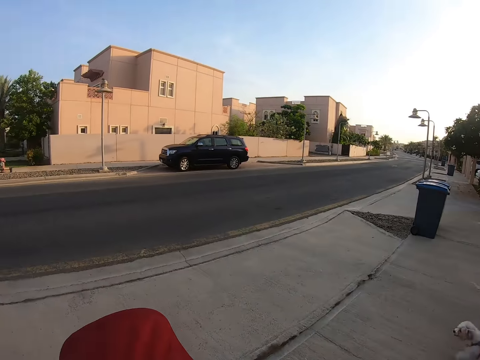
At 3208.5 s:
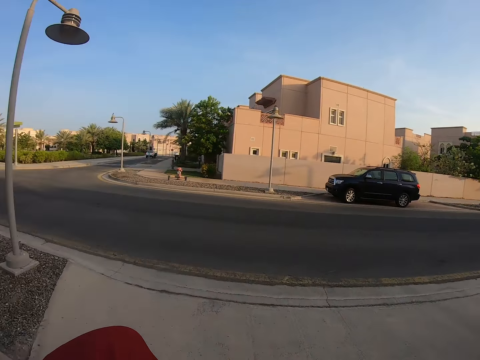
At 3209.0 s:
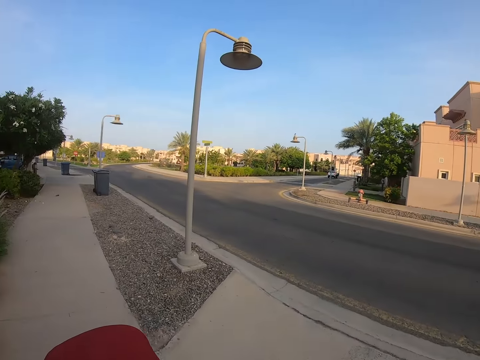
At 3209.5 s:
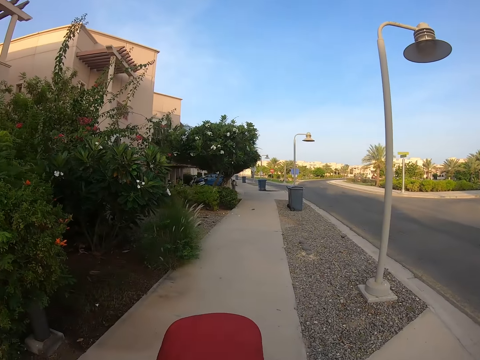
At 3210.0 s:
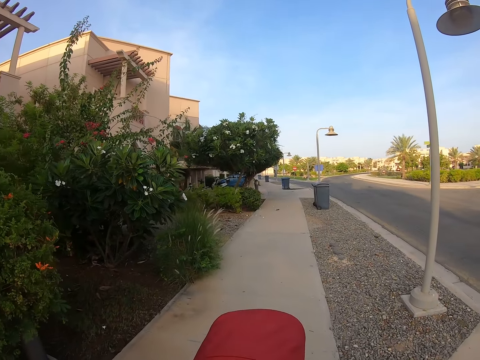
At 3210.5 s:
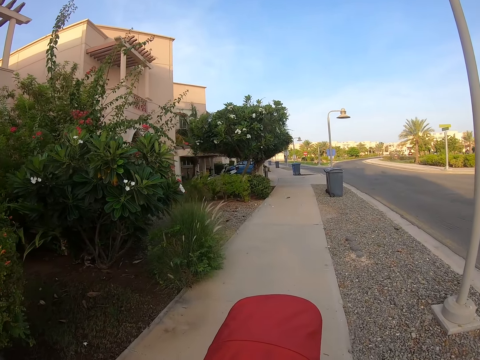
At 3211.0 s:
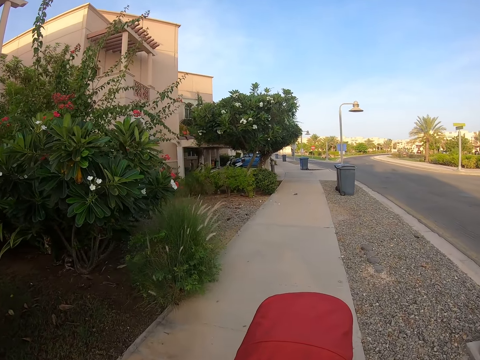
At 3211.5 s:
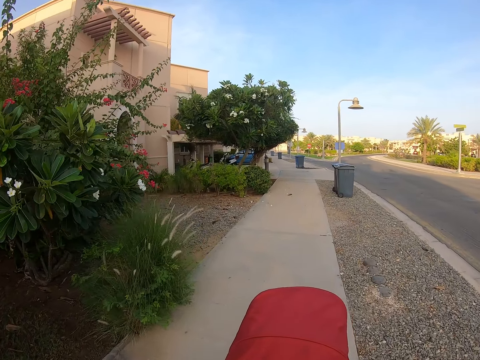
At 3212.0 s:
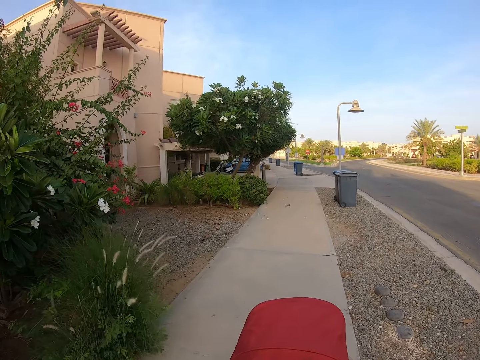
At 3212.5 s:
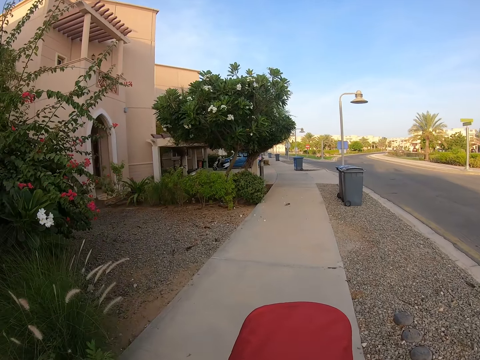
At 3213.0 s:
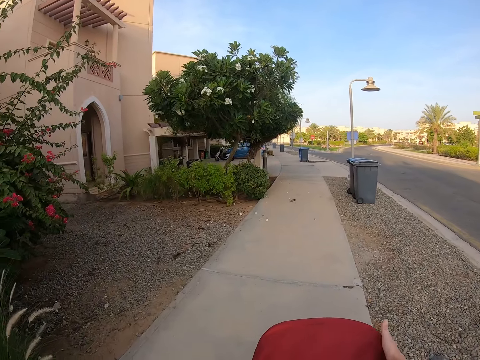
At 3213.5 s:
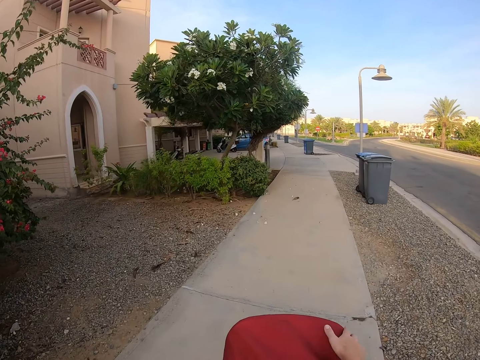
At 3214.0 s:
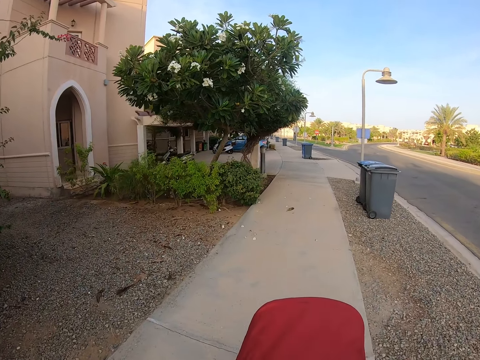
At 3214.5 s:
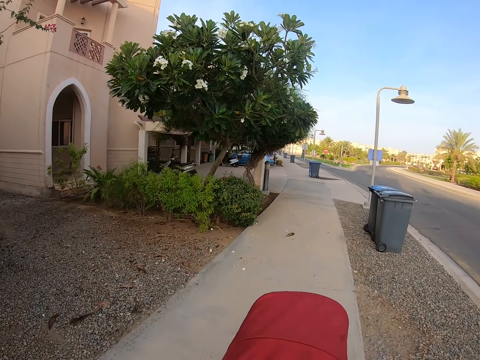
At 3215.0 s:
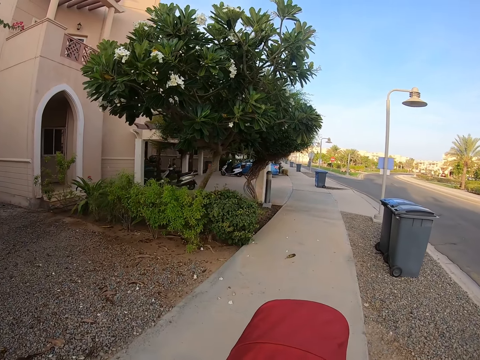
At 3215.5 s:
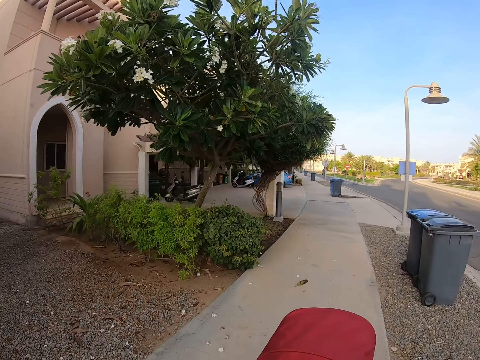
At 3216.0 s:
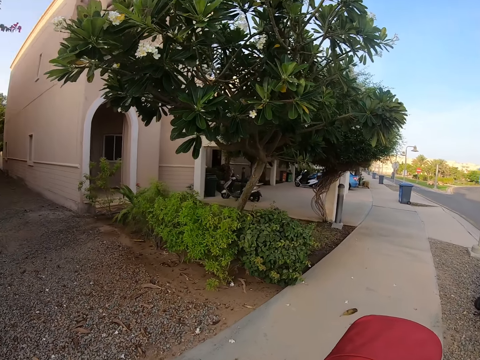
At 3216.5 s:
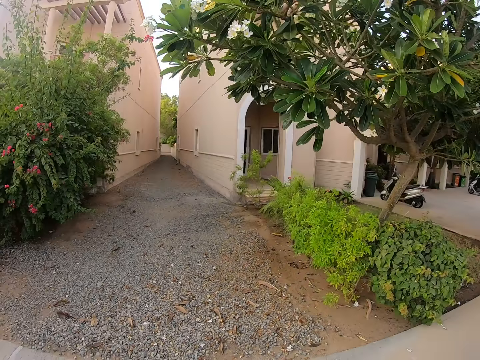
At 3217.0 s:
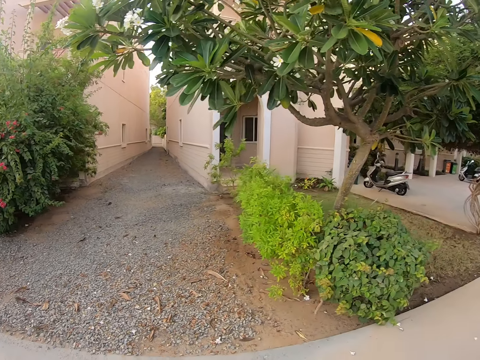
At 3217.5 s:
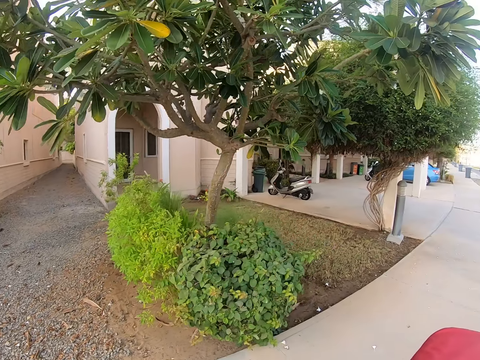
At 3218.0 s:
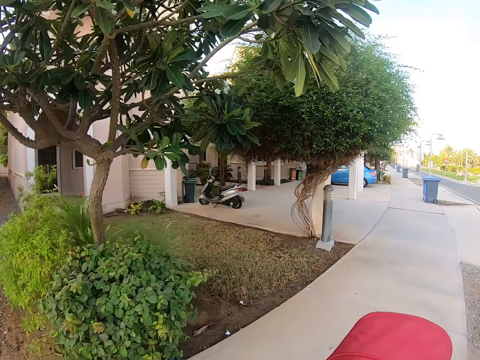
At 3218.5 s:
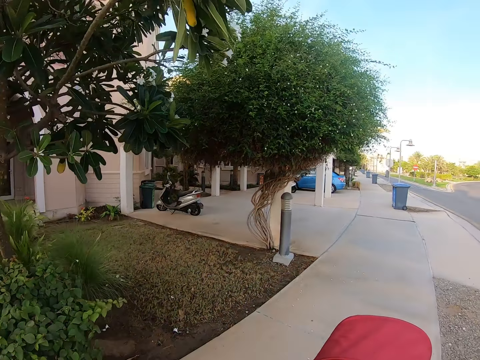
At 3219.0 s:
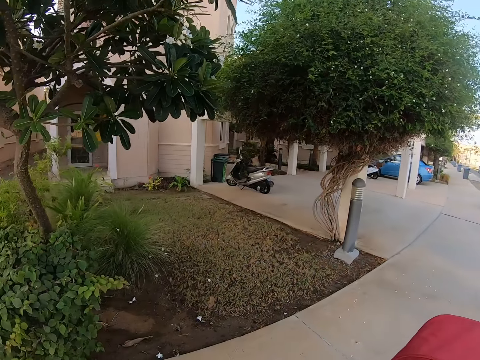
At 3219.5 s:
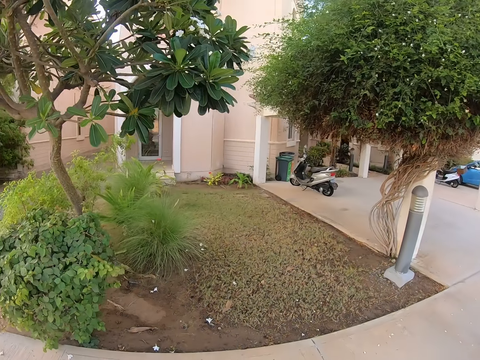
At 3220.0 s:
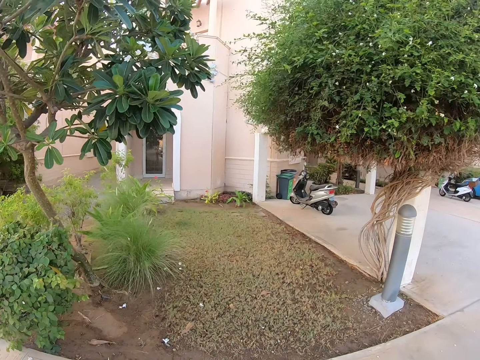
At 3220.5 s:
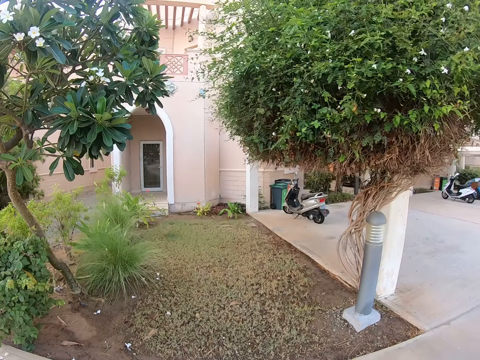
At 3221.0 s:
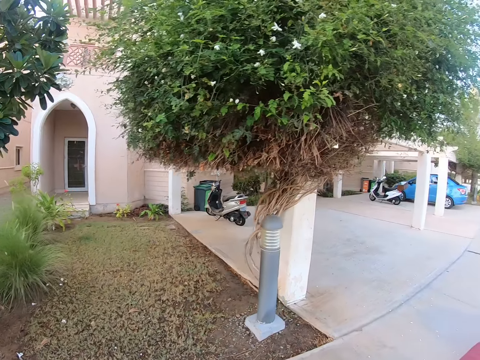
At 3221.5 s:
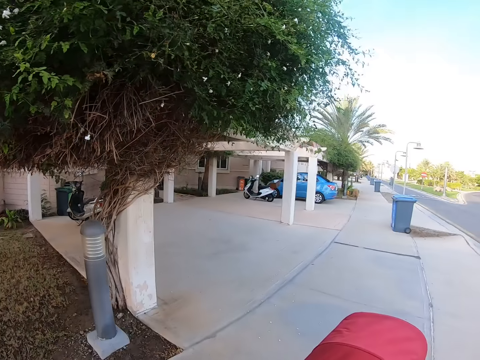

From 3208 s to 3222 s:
The camera wearer moves the baby stroller. They touch the baby stroller. They move the baby stroller. They look on the left side. They move the baby stroller.

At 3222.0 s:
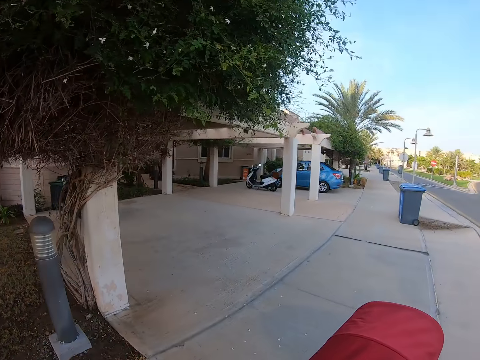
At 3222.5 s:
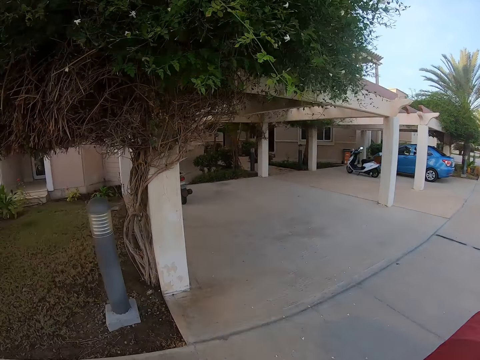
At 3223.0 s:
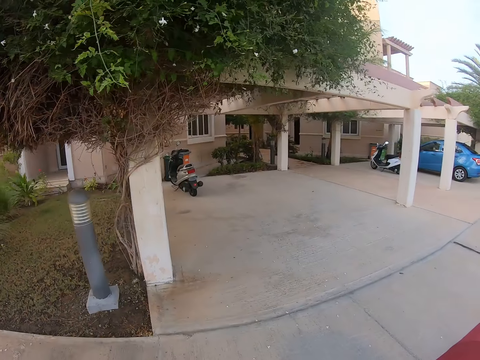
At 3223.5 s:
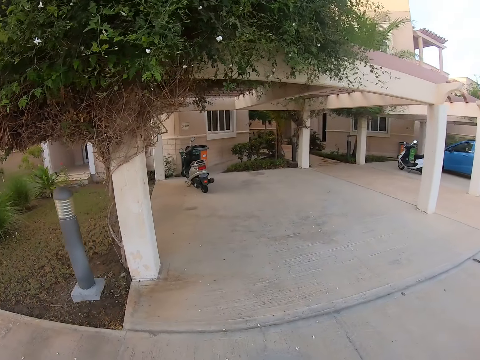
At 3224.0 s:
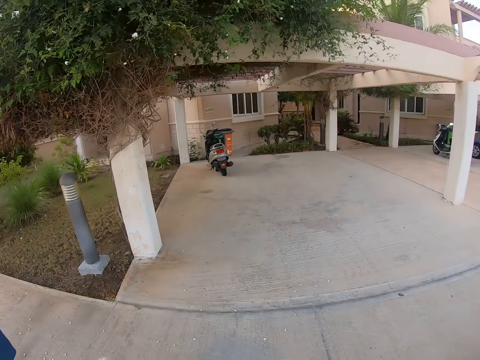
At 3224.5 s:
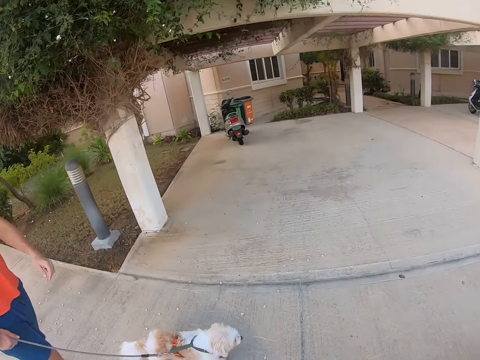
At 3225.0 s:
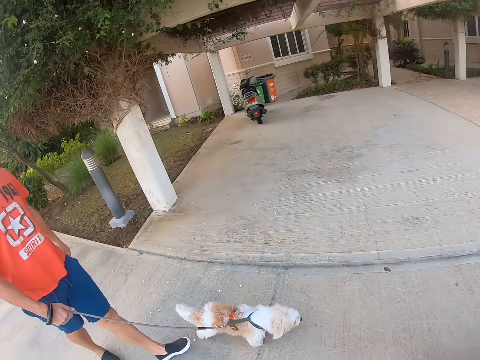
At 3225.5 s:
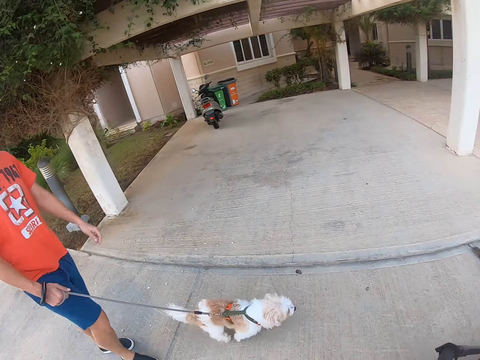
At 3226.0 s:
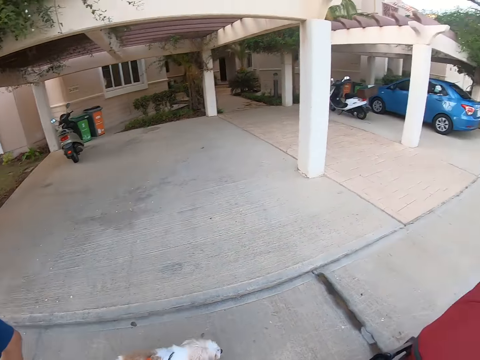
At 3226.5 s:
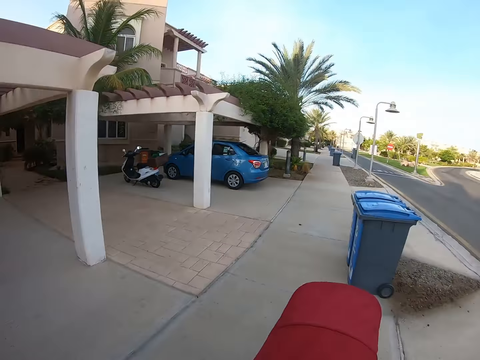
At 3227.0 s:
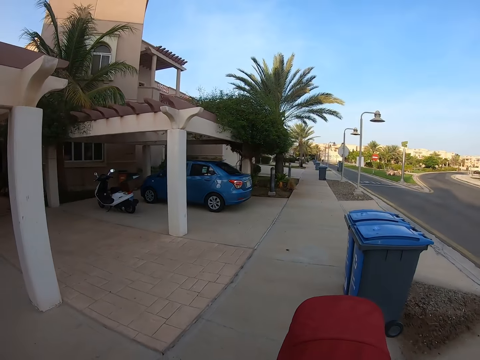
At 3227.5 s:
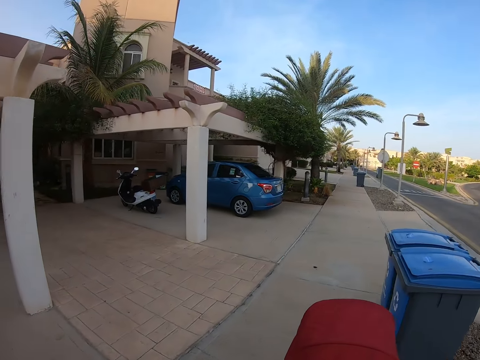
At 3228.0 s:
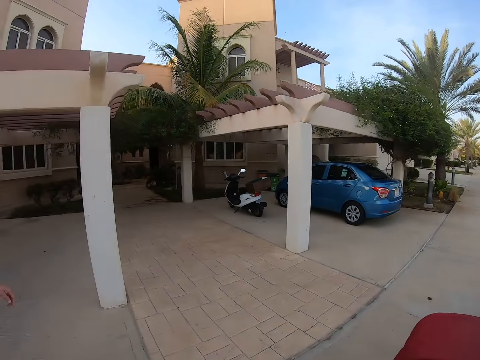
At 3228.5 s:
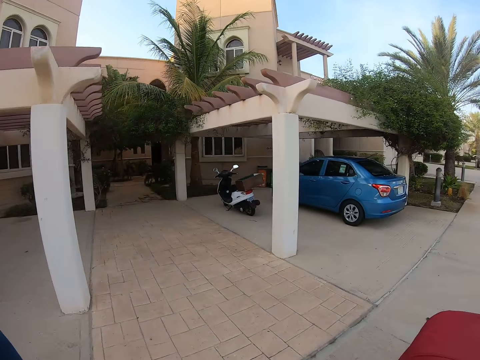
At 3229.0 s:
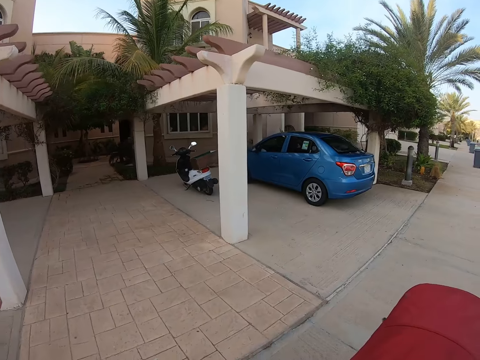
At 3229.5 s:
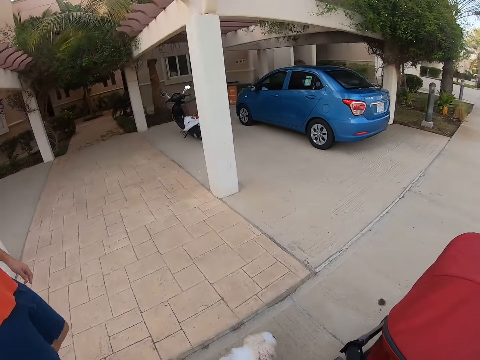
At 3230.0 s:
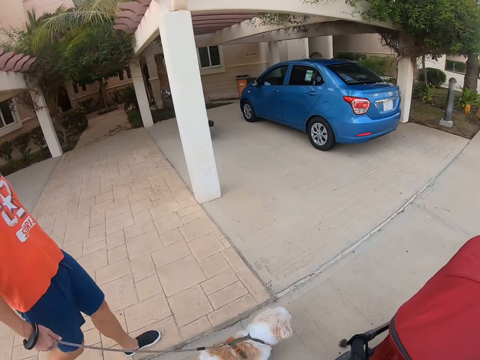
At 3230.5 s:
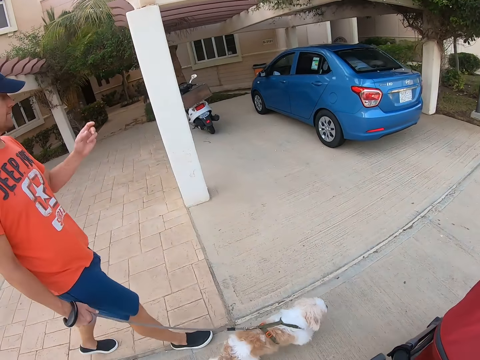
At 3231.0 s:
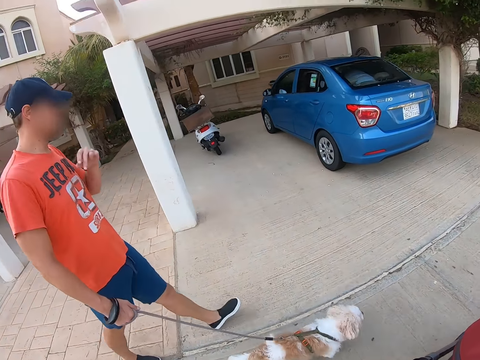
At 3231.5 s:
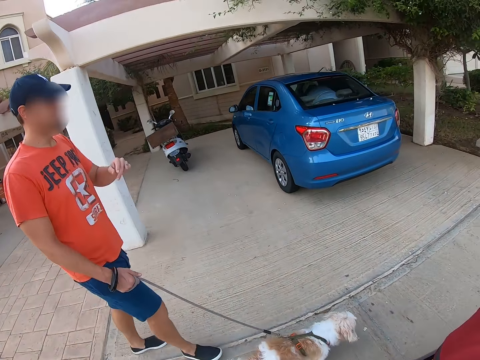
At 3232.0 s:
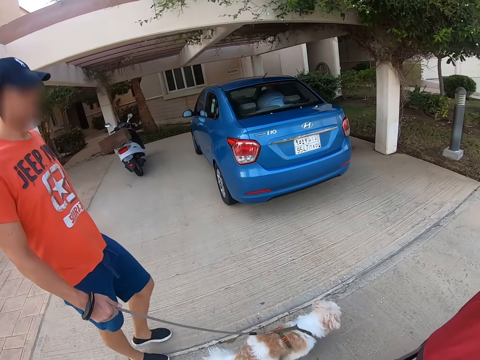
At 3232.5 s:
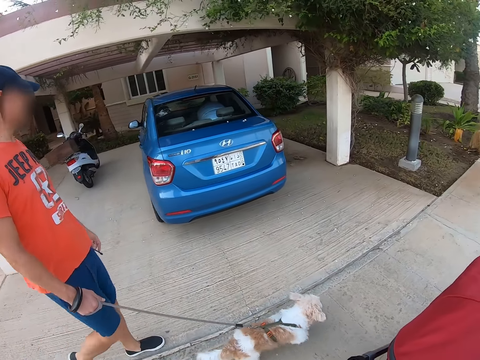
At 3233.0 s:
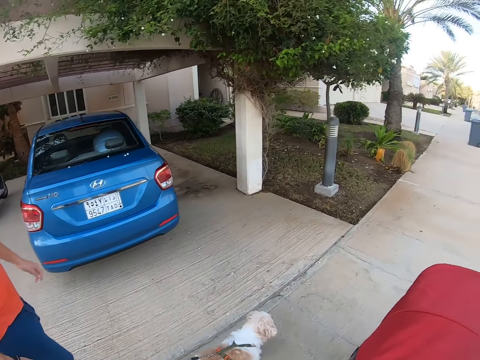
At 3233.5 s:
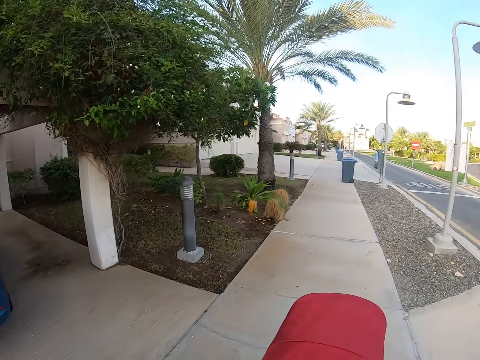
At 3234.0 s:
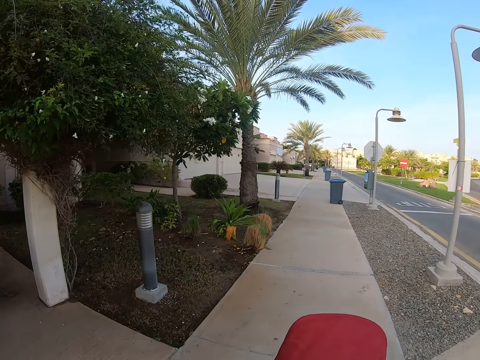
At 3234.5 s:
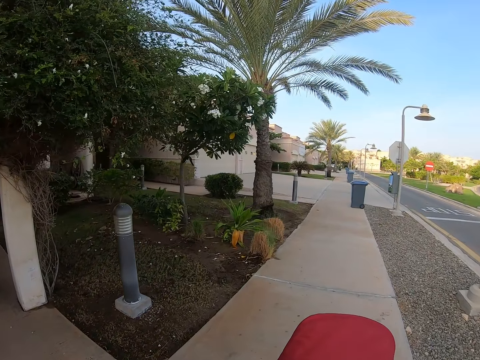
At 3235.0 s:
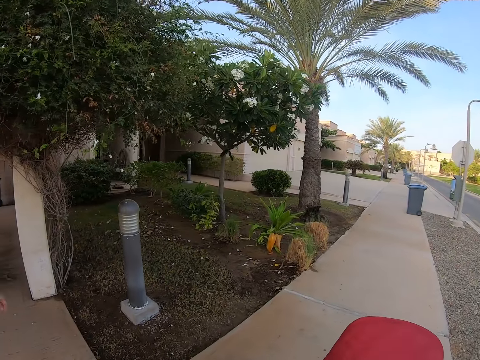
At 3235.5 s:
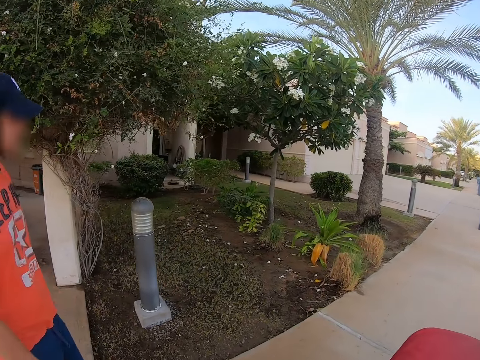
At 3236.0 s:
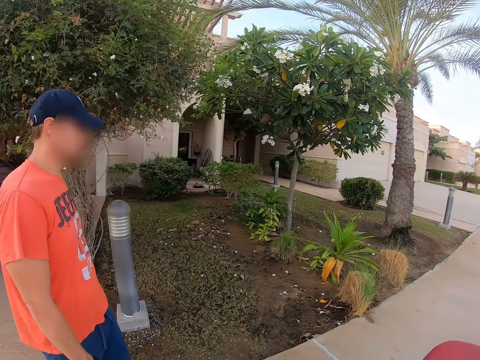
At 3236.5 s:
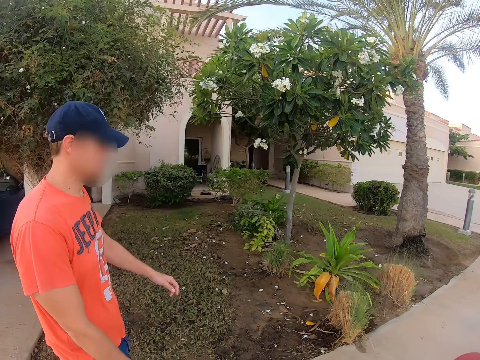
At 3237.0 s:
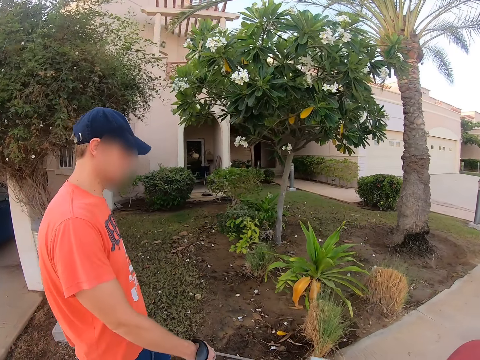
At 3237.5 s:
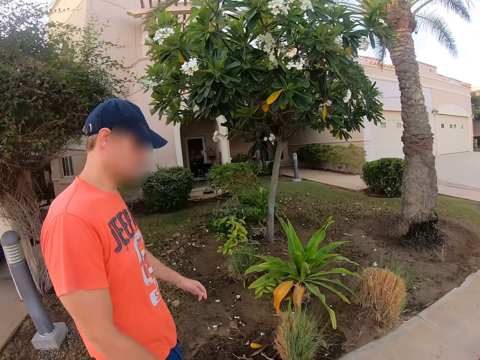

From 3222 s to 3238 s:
The camera wearer looks behind at a man. They move the baby stroller. The man talks to the camera wearer. The camera wearer moves the baby stroller. They look at the man.
